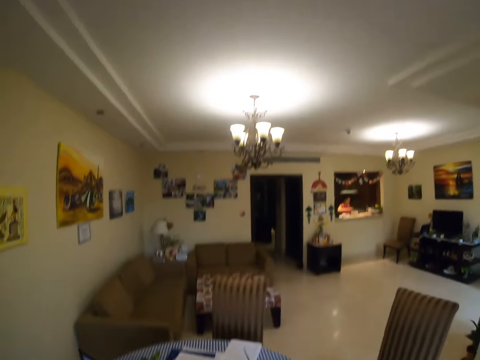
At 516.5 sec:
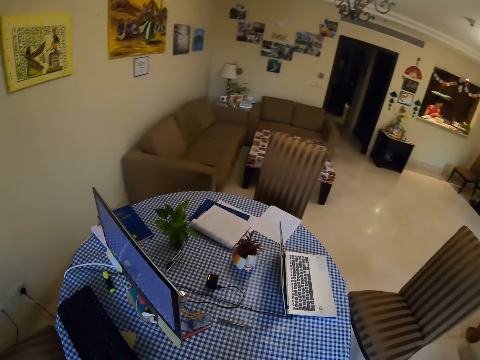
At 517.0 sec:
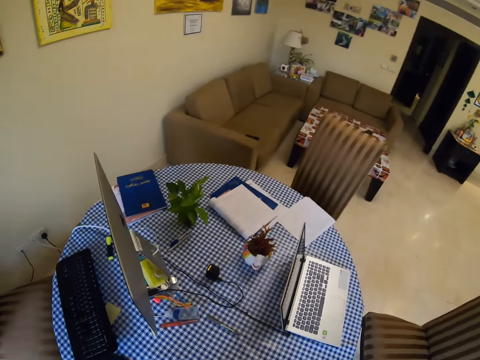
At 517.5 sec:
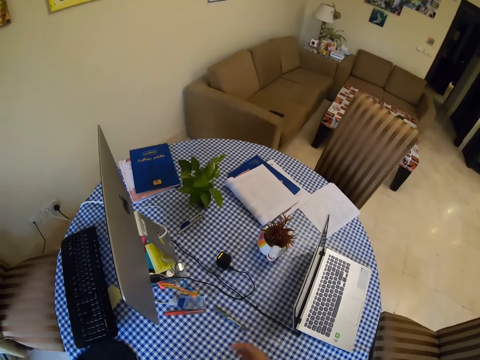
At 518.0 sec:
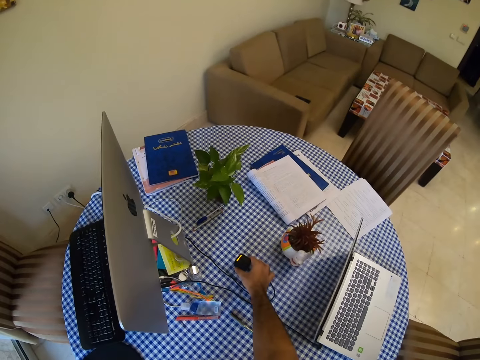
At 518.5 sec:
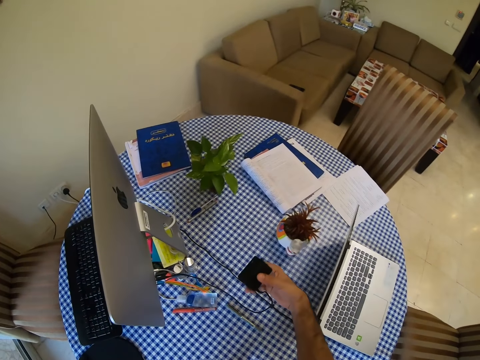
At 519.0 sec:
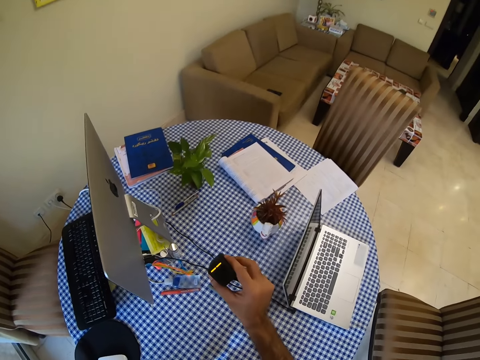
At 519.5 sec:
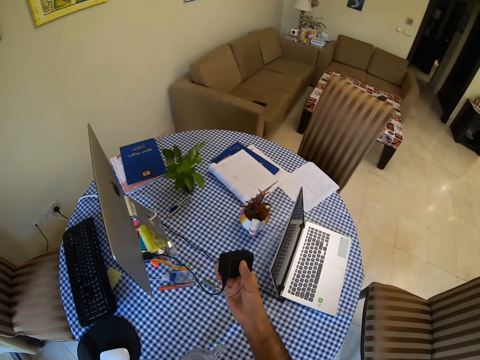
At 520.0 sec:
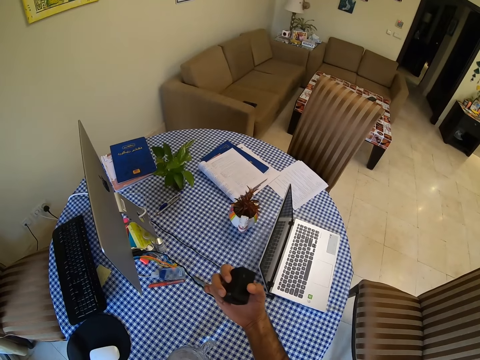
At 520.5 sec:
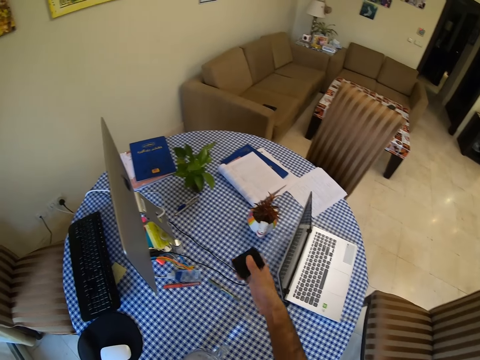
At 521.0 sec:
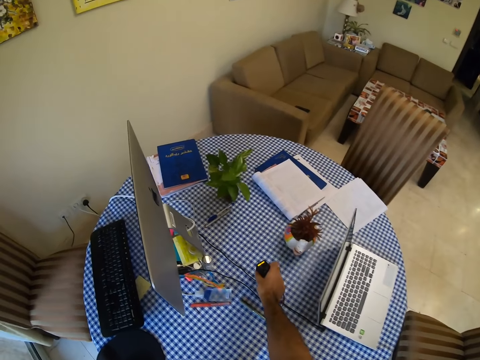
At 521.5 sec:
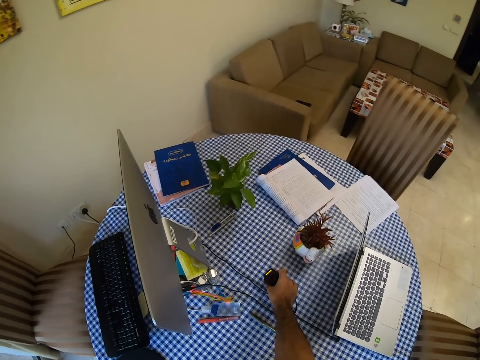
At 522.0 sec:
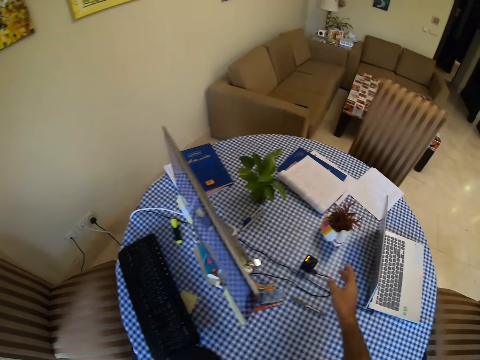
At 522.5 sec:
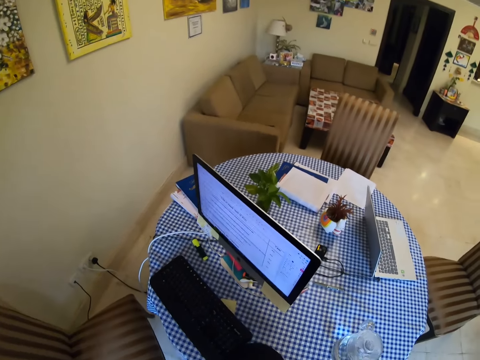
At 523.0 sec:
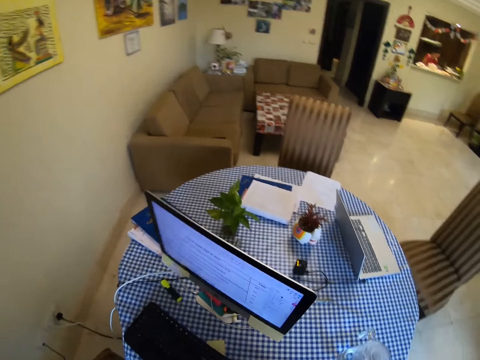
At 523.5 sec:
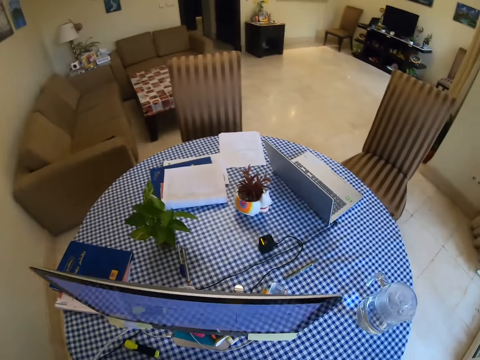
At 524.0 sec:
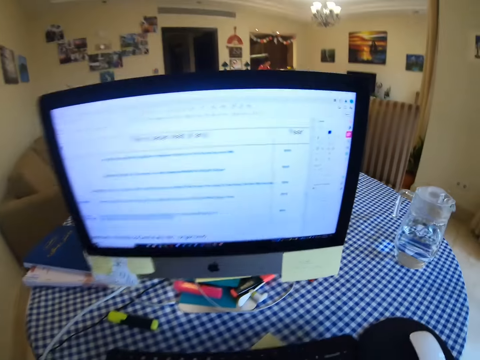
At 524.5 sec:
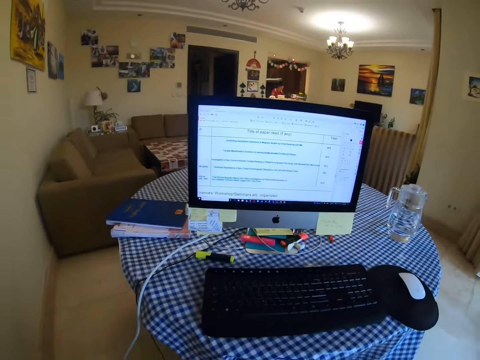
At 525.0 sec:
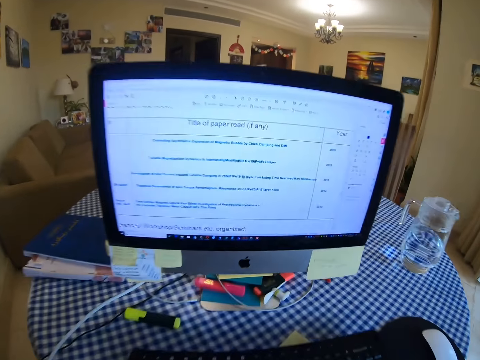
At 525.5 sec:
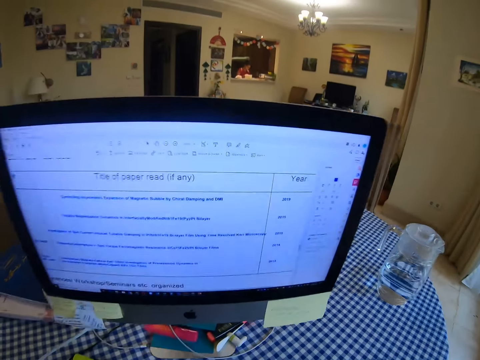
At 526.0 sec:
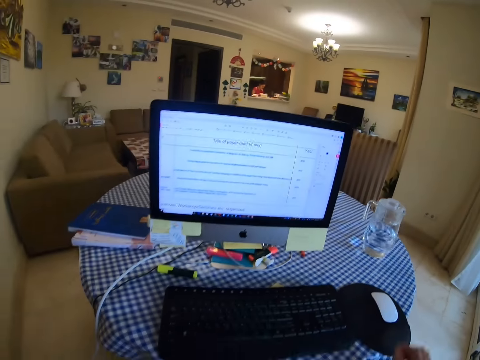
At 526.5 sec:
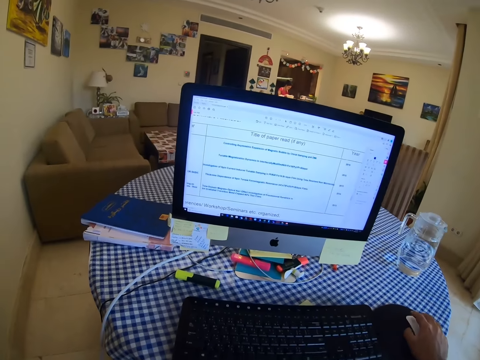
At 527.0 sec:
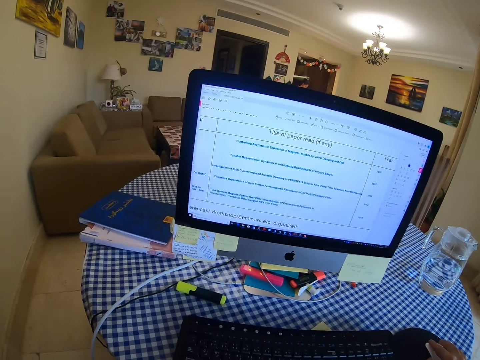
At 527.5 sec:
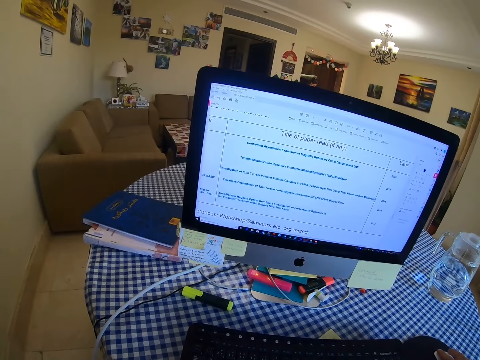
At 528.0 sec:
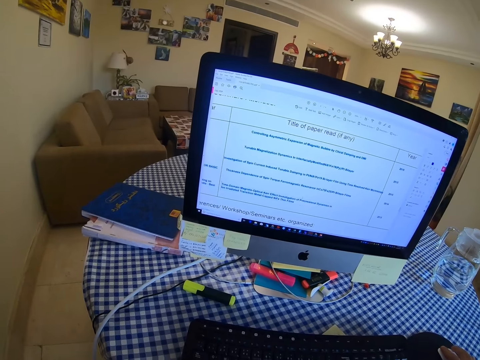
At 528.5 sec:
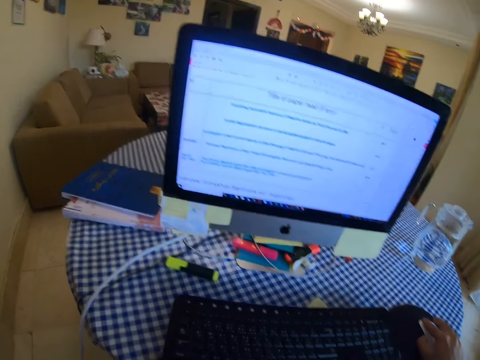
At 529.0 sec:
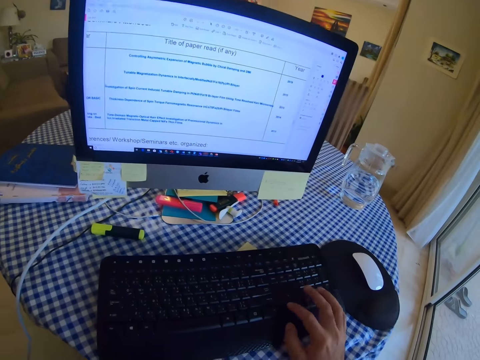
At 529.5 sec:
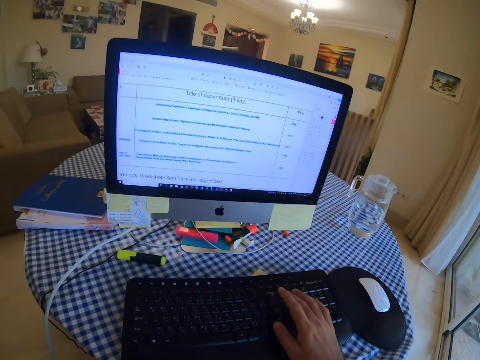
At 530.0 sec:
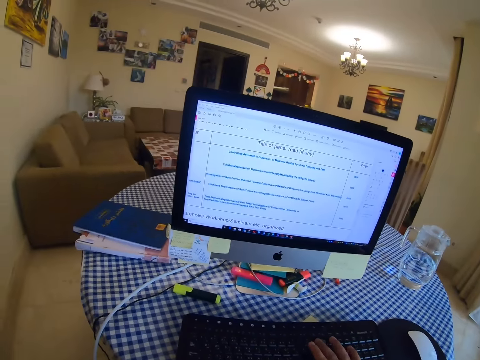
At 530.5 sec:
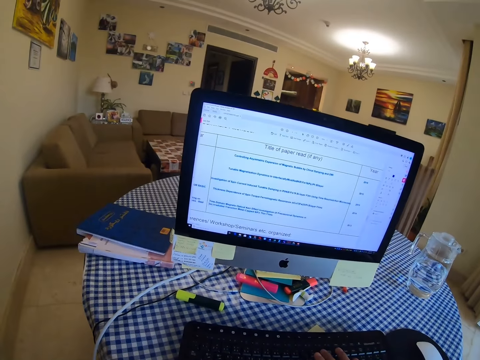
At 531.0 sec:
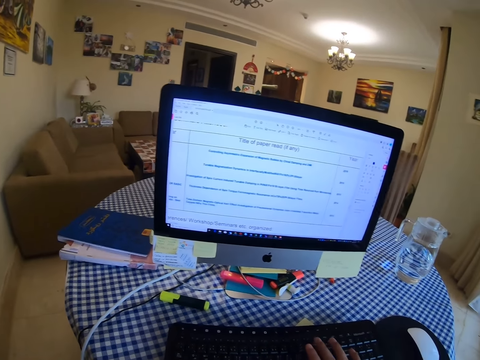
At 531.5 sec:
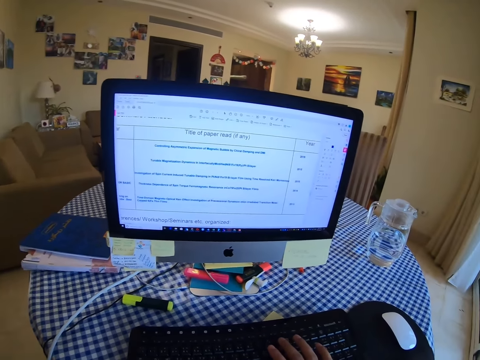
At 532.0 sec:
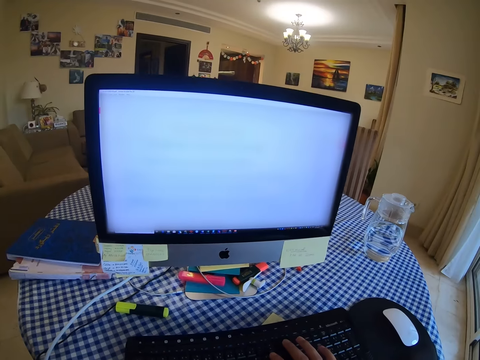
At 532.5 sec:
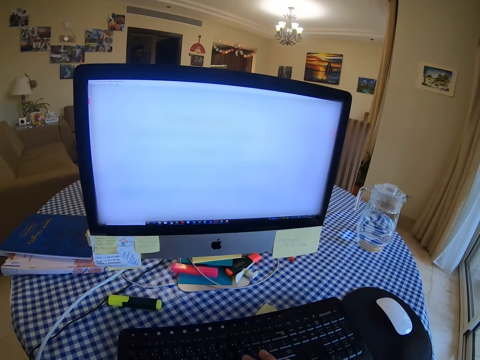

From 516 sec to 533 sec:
The camera wearer puts the jug of water on the table. They pick up a charger and put the charger on the table. They sit on a chair. They look at the computer, scroll the computer with the mouse and hold the mouse. They look at the computer. They type on the keyboard.

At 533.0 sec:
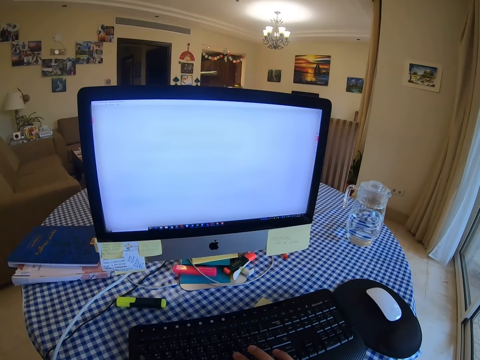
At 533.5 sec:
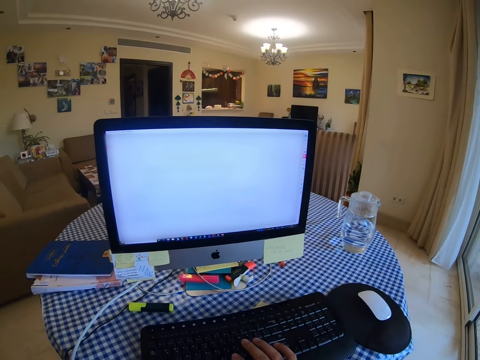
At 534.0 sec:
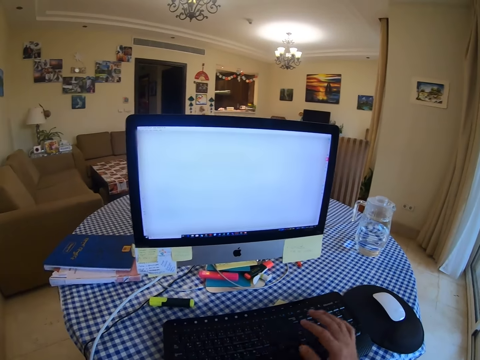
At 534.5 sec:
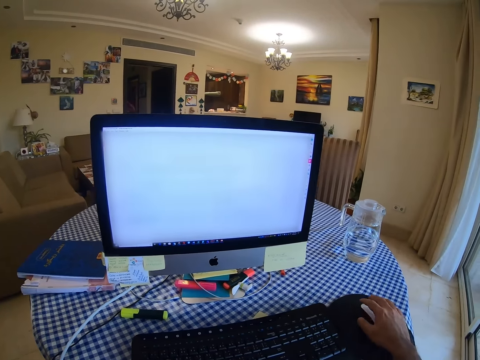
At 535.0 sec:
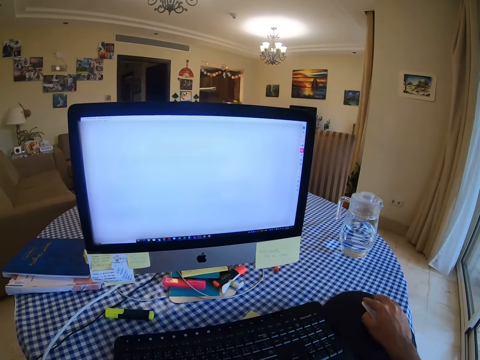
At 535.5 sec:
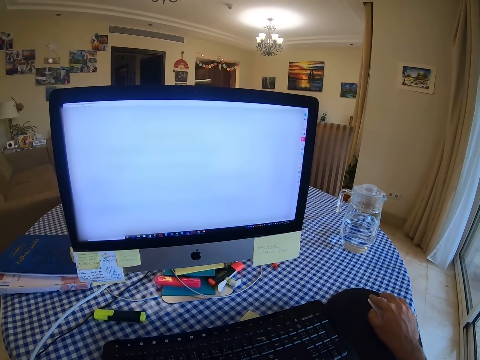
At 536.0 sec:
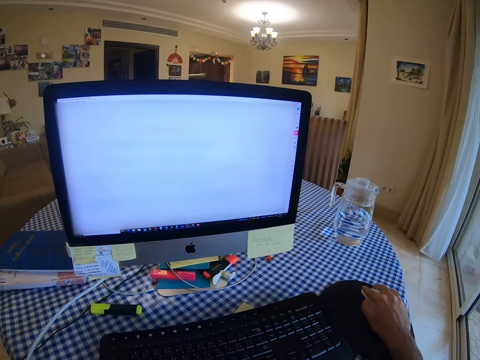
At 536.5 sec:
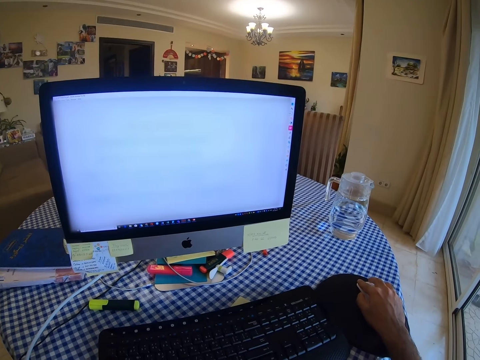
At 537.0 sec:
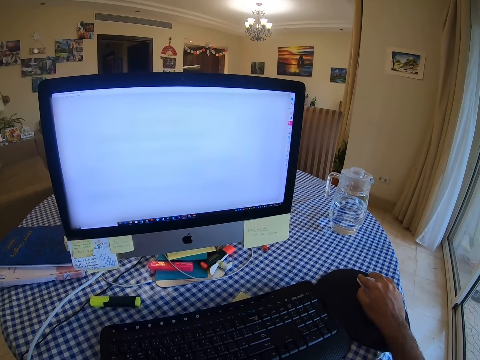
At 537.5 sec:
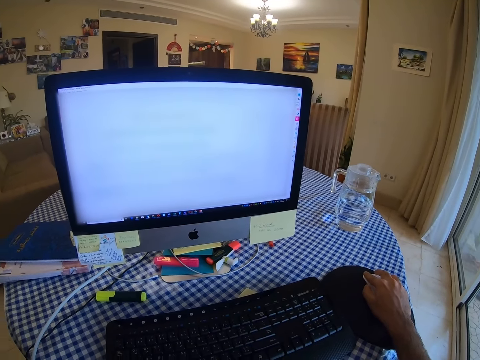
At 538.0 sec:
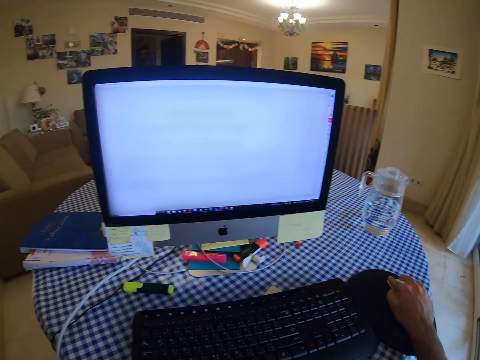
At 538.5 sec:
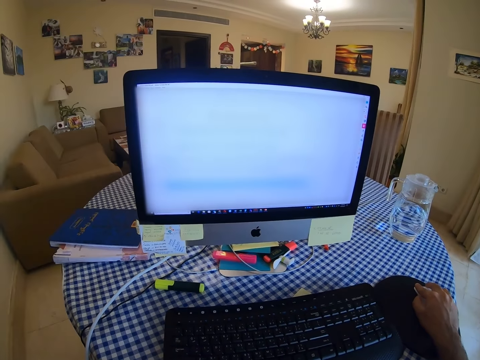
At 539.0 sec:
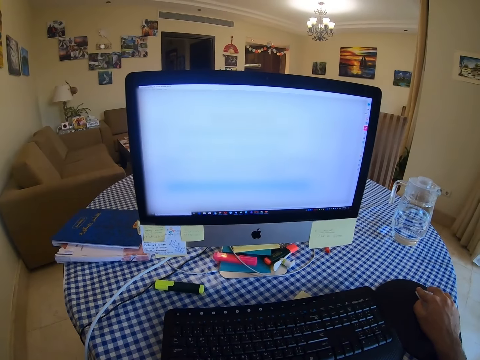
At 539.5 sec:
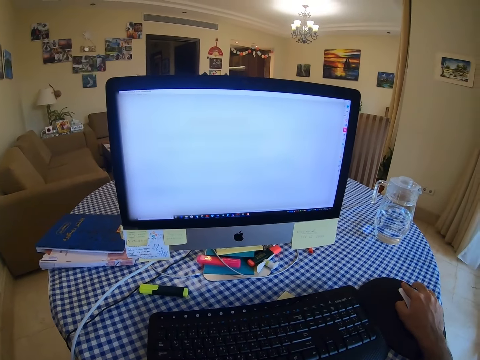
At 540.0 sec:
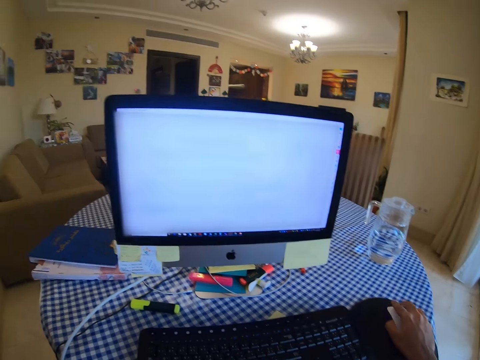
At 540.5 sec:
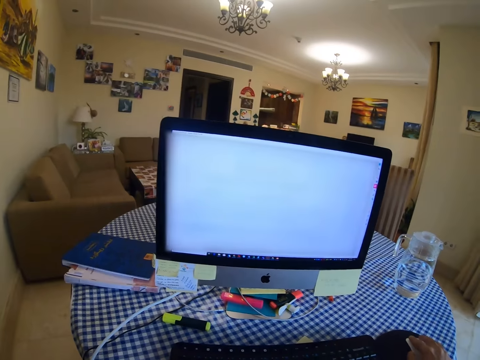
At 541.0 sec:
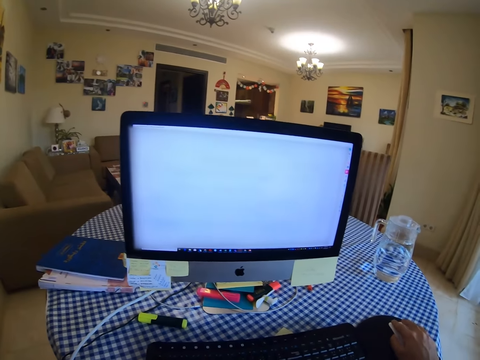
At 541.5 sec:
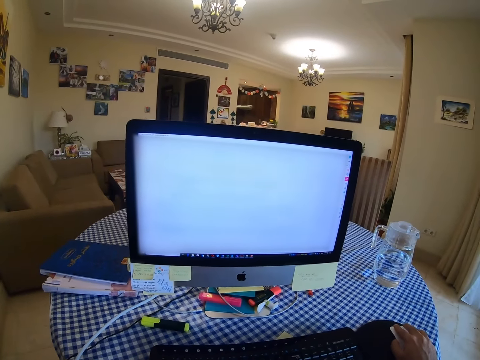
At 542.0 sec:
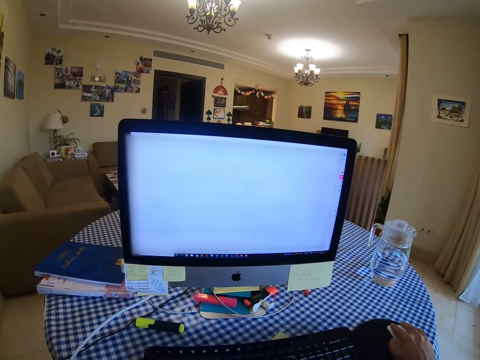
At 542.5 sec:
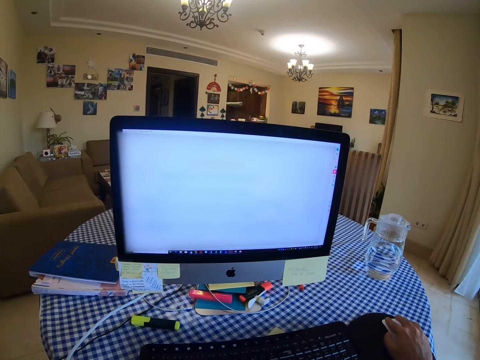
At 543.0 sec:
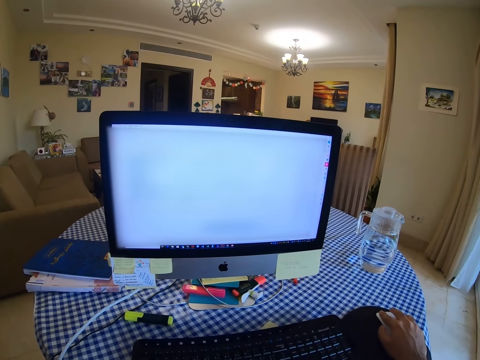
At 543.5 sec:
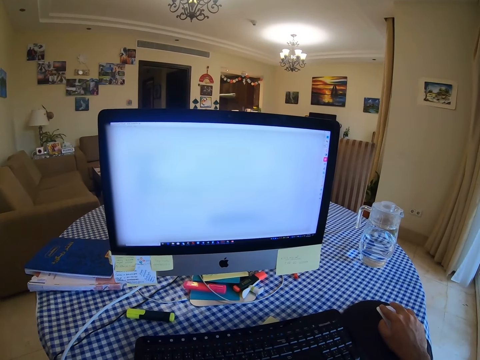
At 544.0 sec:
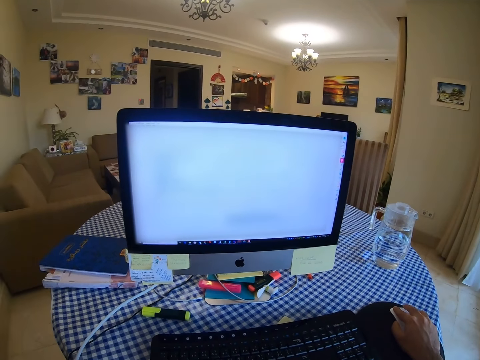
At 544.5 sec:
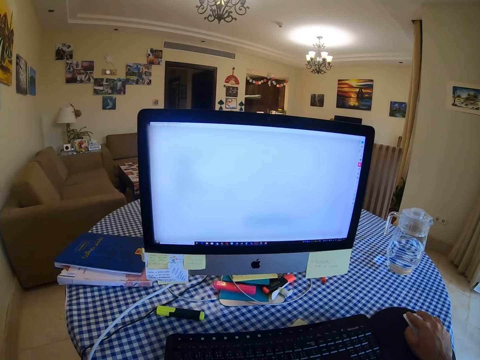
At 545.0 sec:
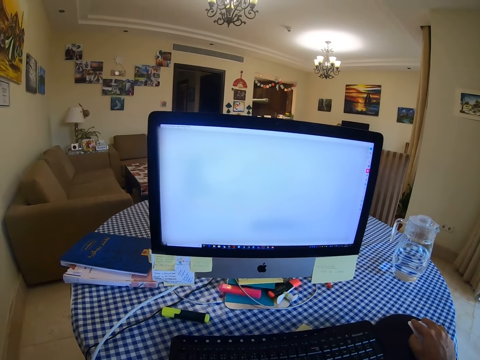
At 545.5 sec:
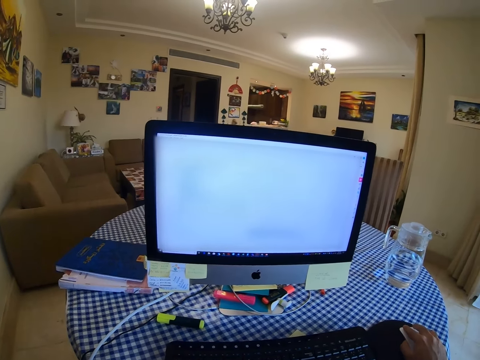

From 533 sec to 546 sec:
The camera wearer scrolls the computer with the mouse and holds the mouse. They move the mouse.
